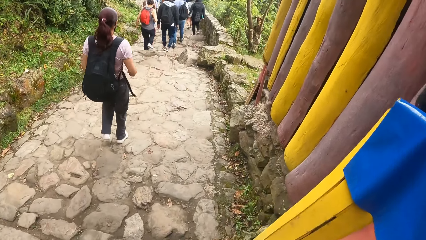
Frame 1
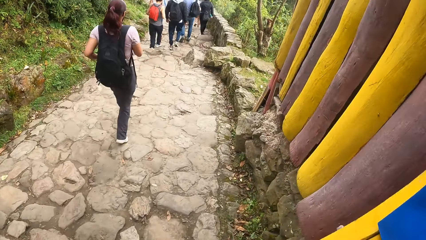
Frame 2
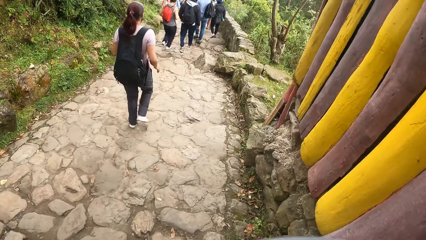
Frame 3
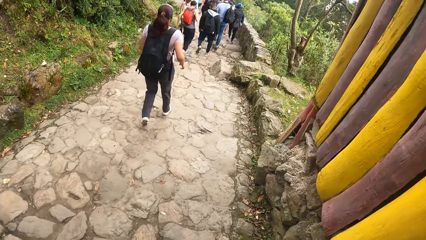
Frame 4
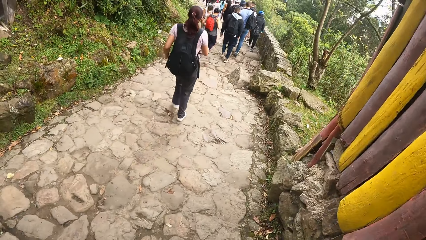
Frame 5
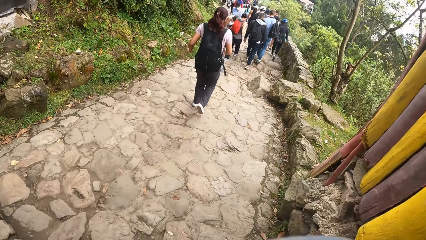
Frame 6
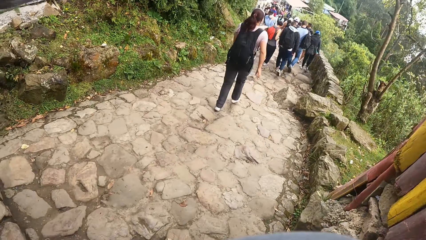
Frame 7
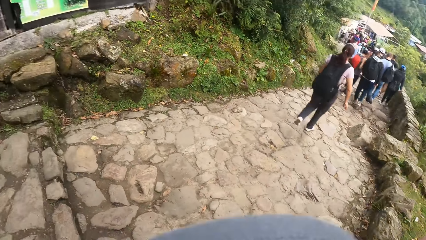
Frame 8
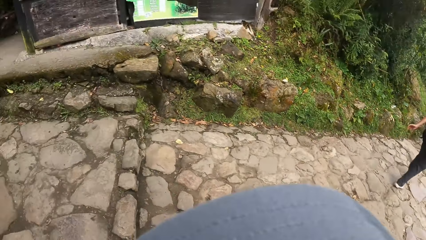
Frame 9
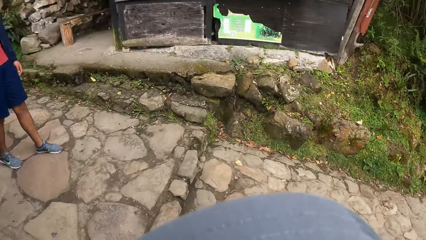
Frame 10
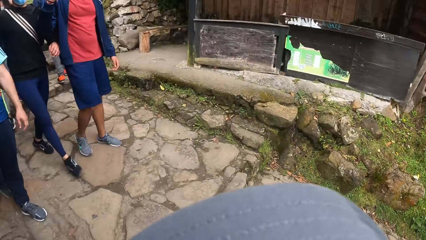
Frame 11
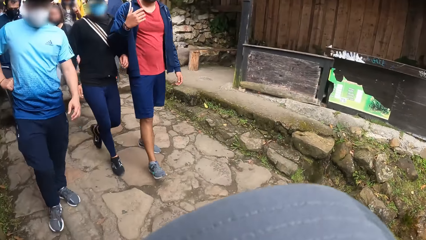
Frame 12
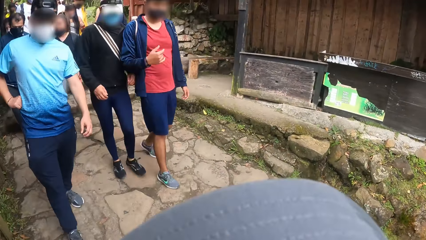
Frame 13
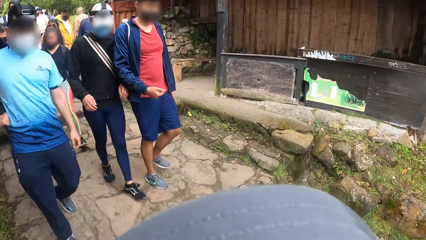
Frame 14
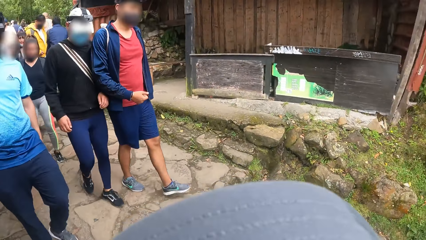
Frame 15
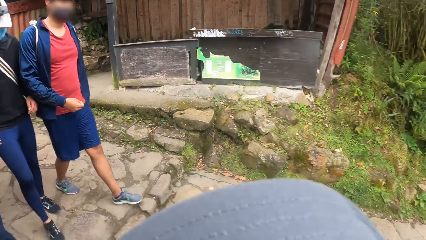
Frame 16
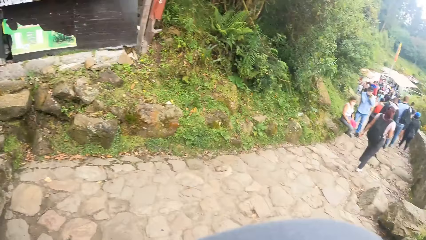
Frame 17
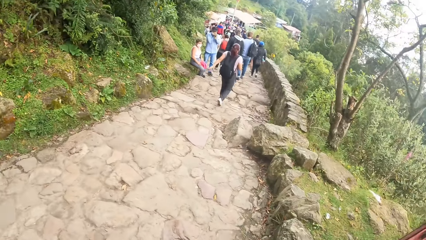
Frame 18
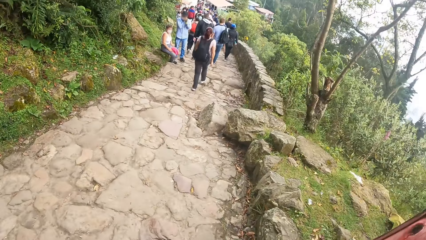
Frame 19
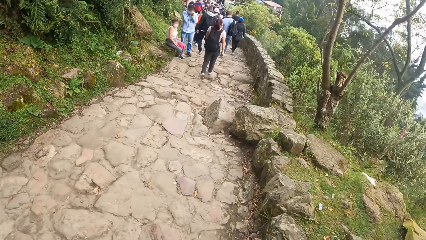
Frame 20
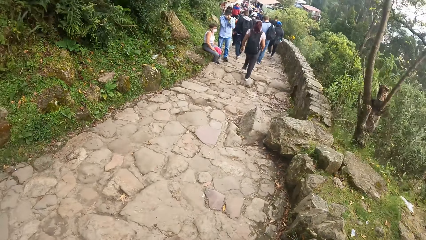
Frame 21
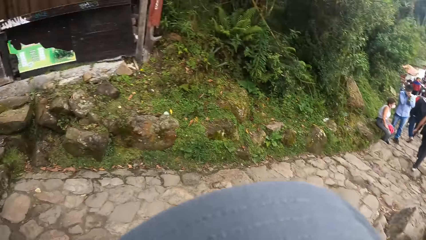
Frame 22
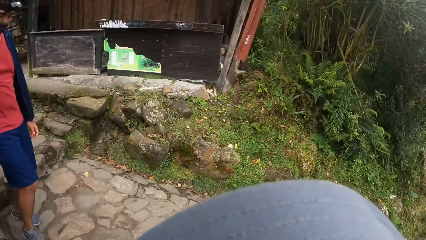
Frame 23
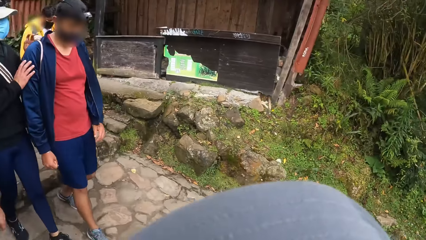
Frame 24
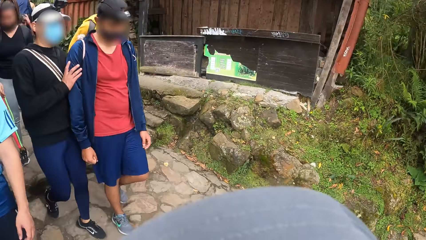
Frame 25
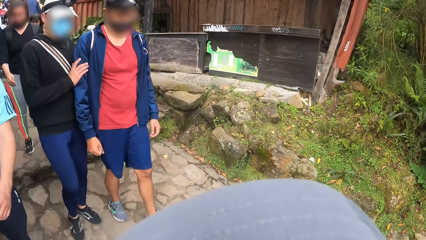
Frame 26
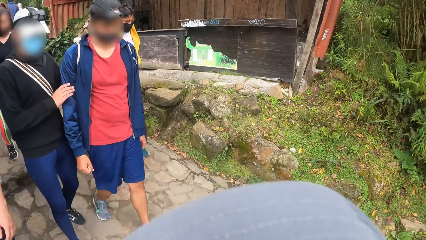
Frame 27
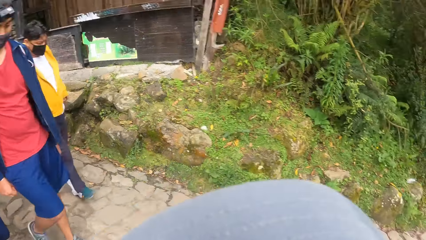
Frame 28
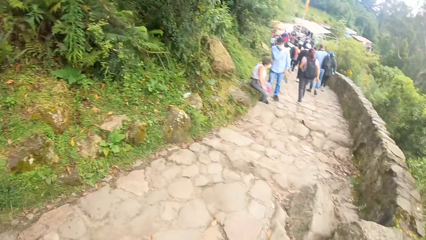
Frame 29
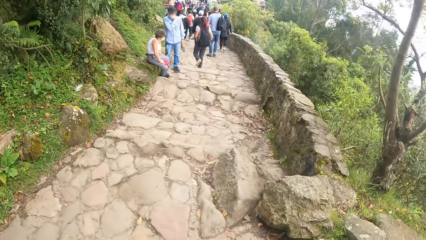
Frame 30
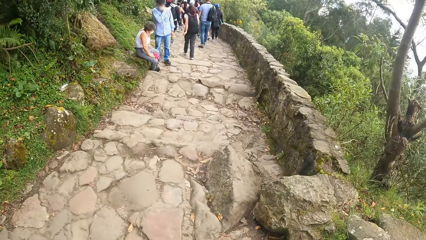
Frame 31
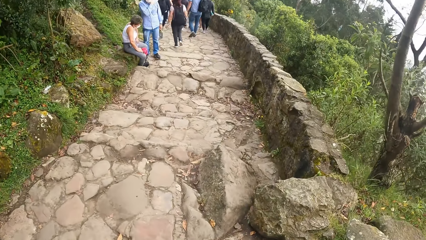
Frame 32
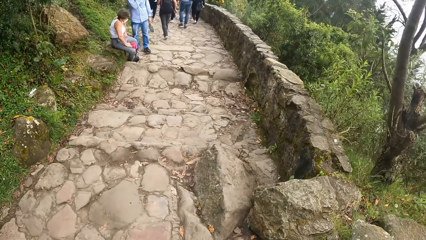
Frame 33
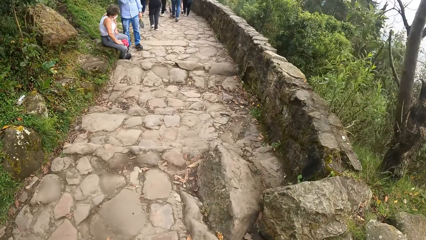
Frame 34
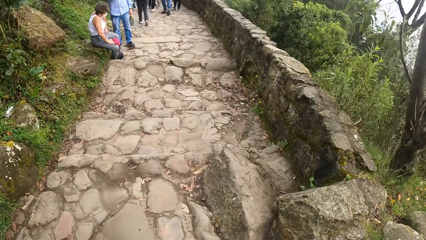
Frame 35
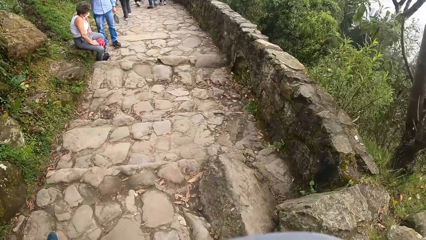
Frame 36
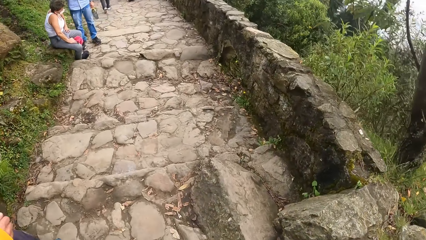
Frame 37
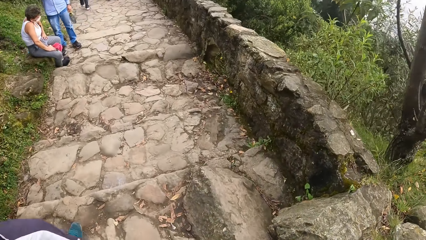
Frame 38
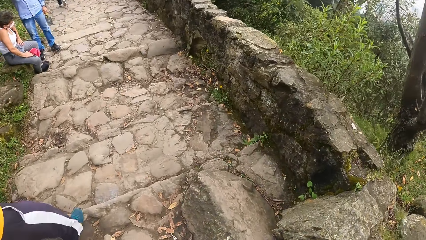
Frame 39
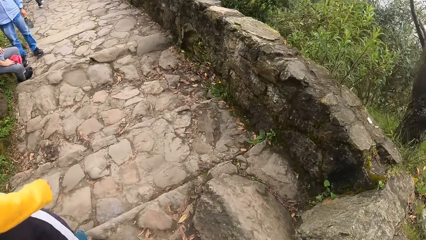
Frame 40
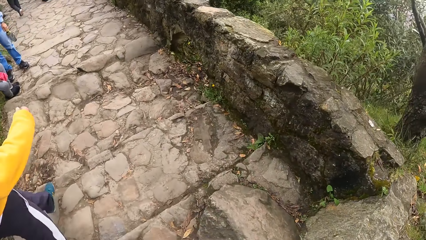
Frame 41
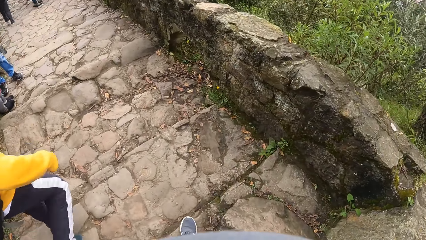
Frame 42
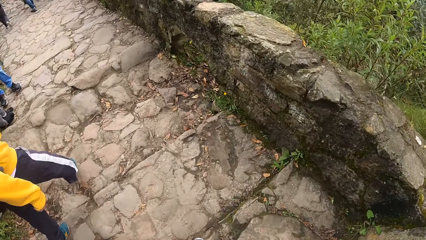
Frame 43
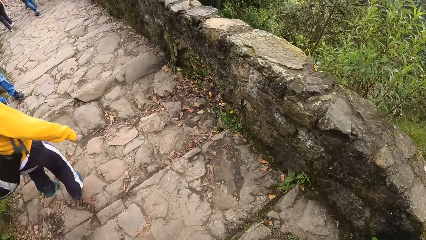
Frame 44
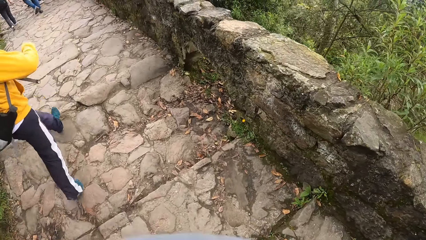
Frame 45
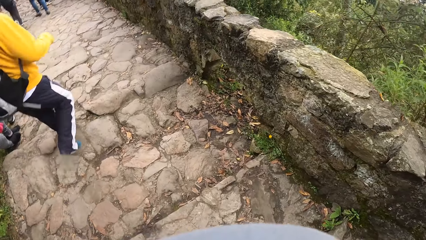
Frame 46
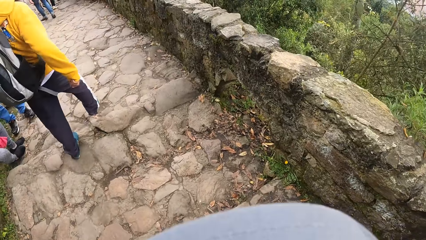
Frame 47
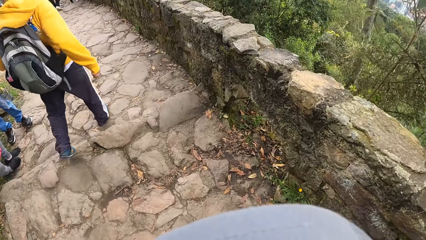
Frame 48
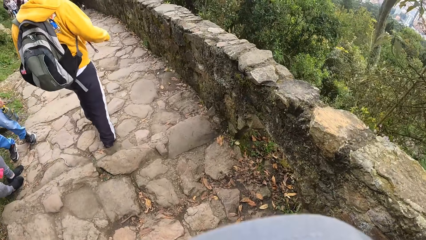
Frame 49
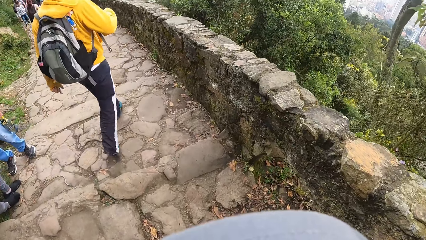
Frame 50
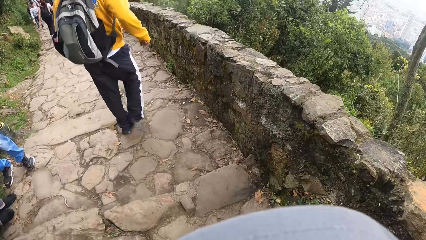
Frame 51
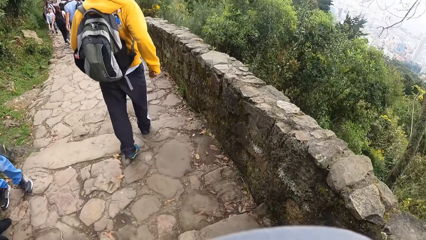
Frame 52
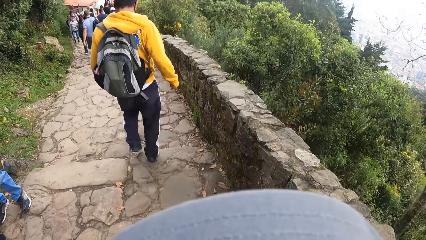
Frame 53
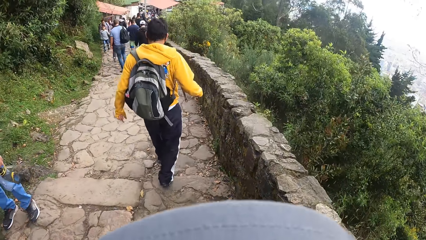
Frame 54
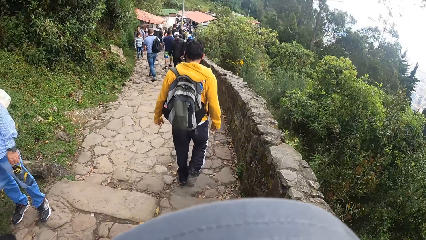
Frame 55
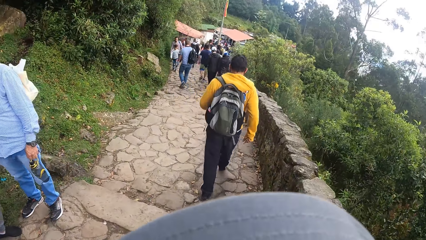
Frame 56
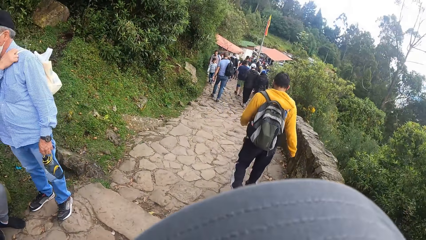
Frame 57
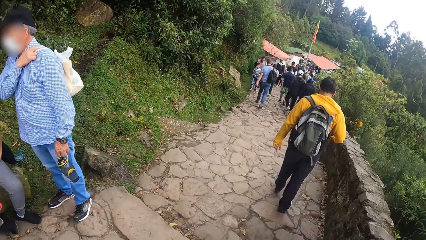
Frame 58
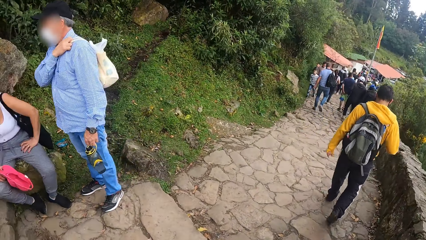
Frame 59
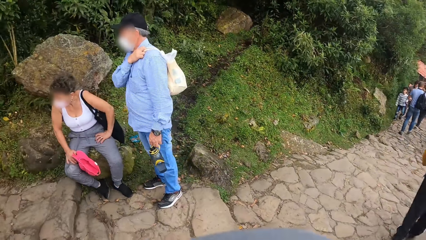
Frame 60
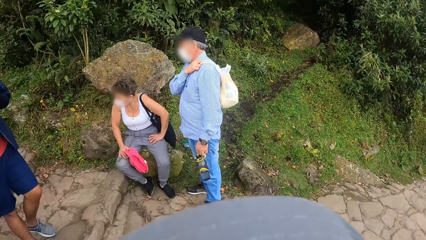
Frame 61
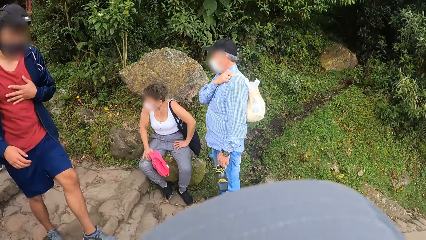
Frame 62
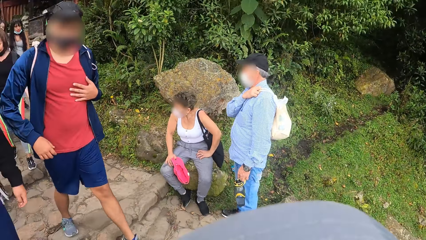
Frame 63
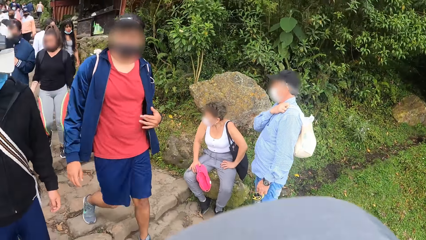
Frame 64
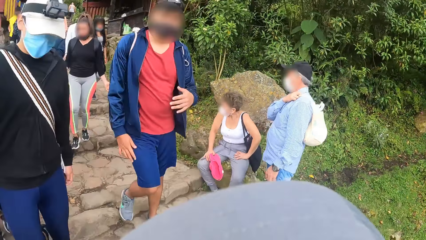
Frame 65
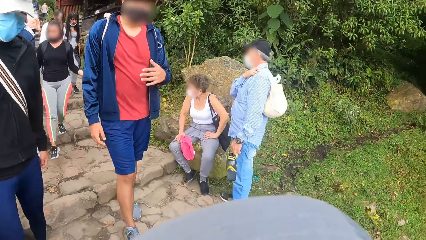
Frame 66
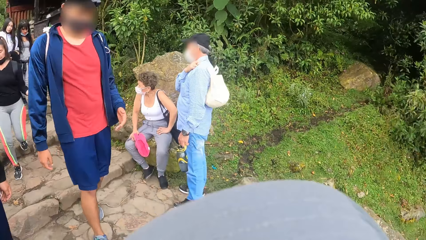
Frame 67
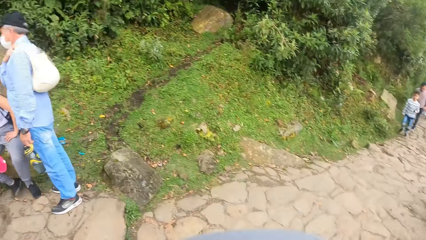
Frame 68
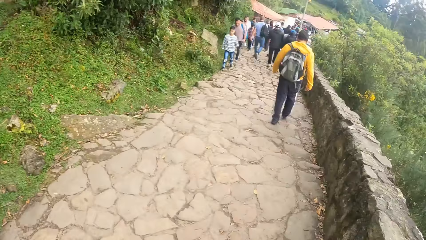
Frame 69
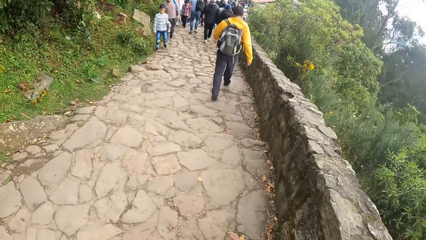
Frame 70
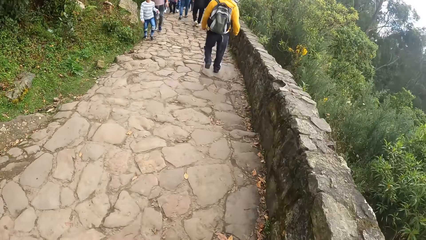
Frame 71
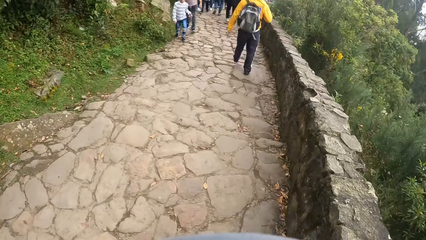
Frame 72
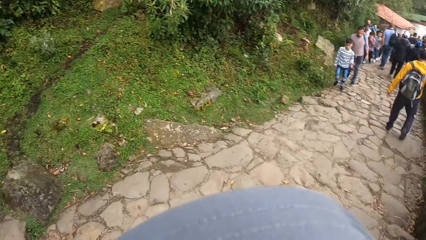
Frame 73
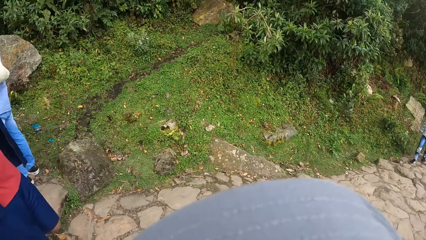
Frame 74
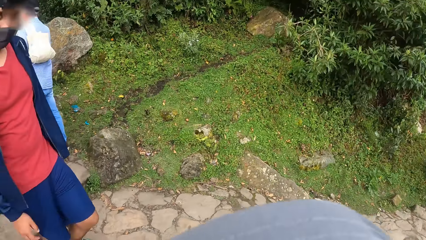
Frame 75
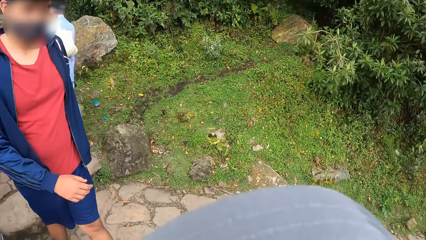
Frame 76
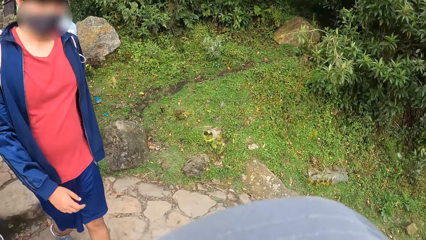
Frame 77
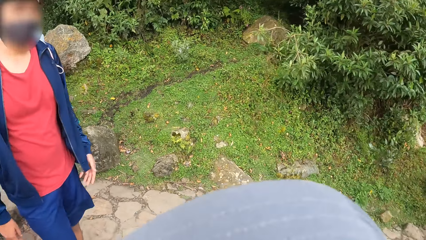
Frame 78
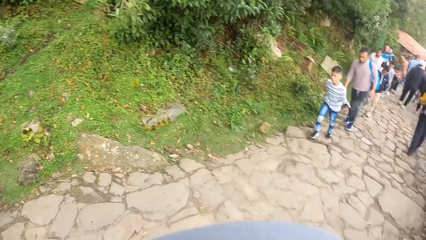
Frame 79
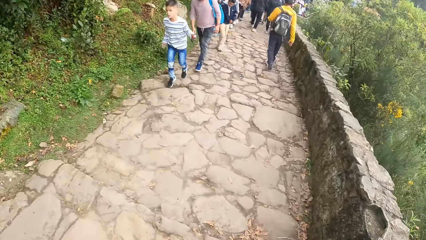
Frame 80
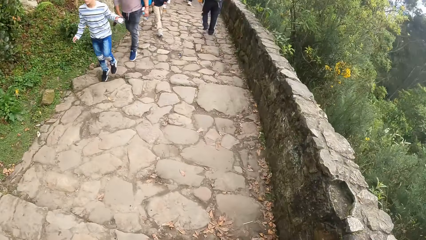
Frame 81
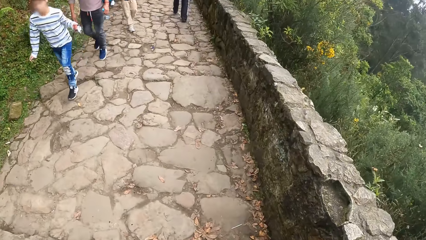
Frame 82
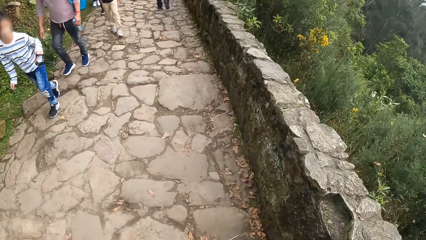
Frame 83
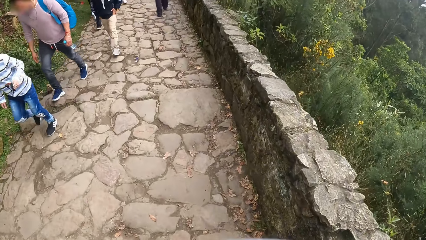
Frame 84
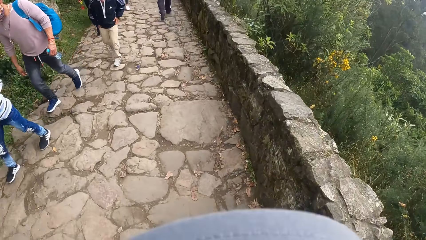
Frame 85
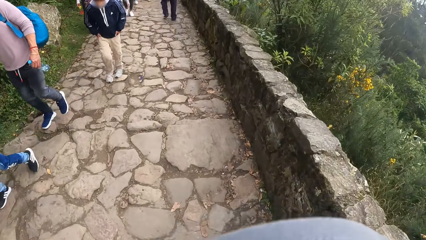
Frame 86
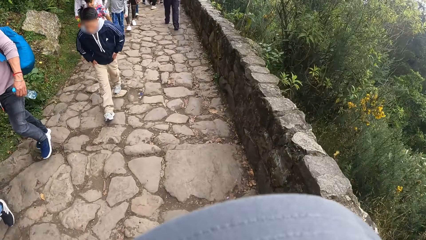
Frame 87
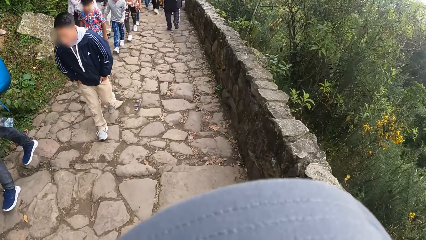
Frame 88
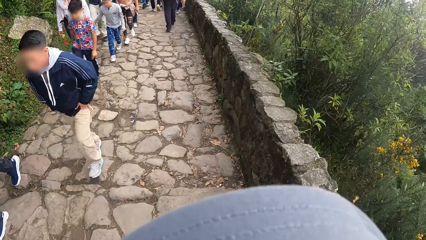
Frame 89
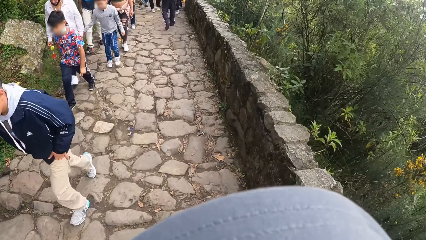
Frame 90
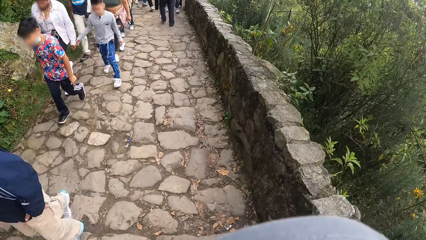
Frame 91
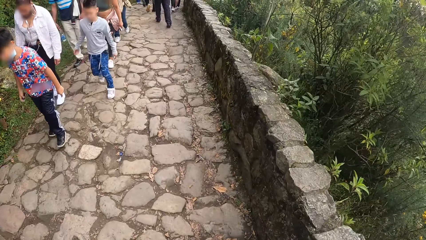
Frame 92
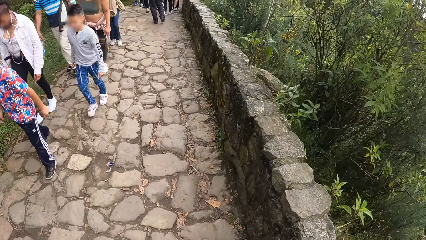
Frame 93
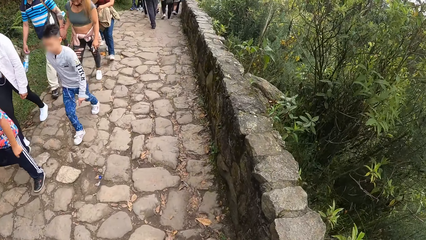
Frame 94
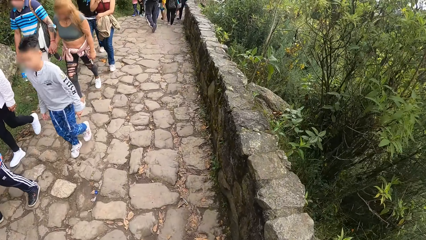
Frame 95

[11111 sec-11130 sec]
A man walks down the pathway. Another man walks down the pathway. A third man walks down the pathway. The camera wearer turns around the walkway and walks along the walkway. They turn around the walkway and walk along the walkway.
